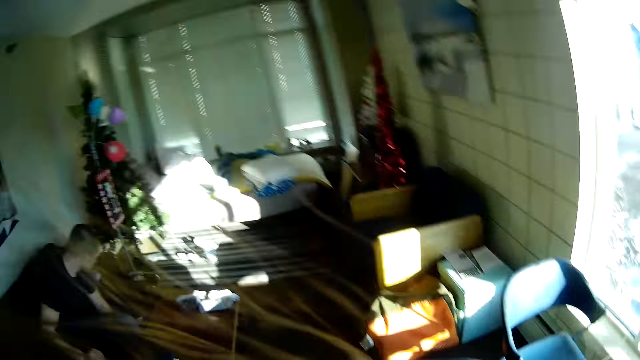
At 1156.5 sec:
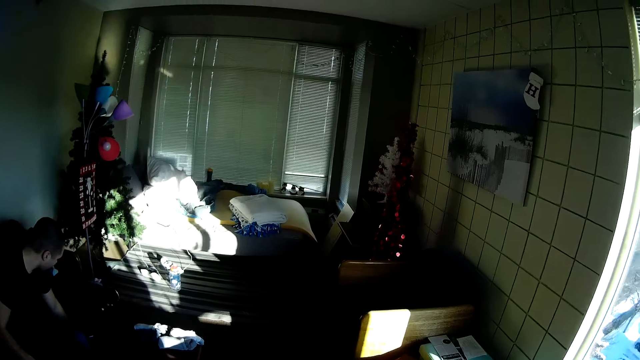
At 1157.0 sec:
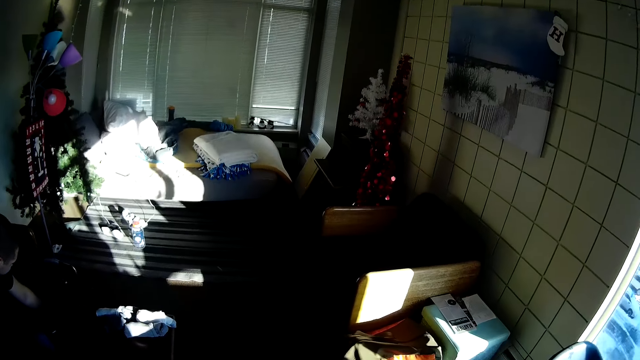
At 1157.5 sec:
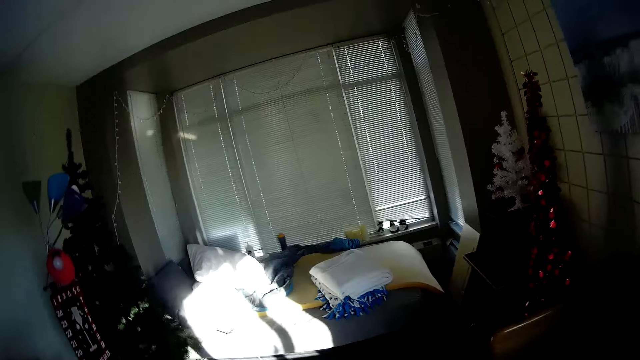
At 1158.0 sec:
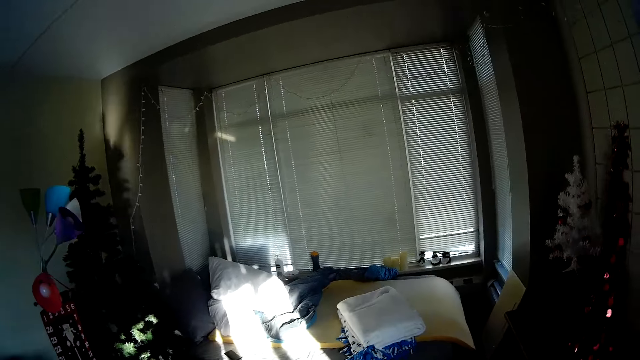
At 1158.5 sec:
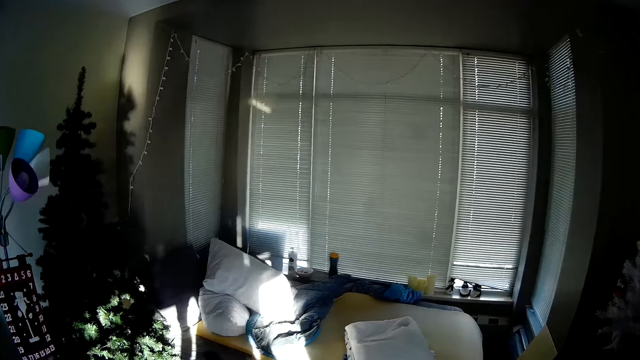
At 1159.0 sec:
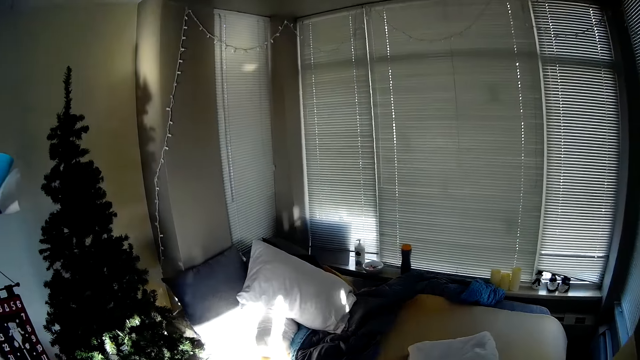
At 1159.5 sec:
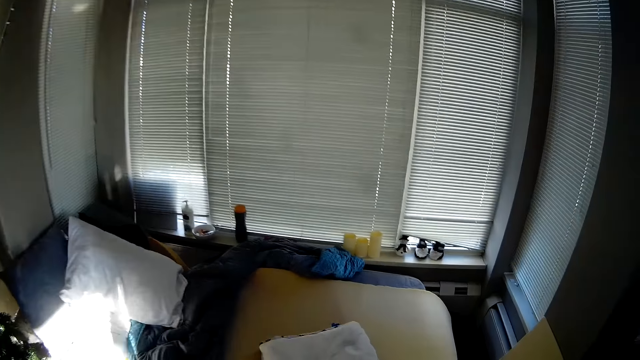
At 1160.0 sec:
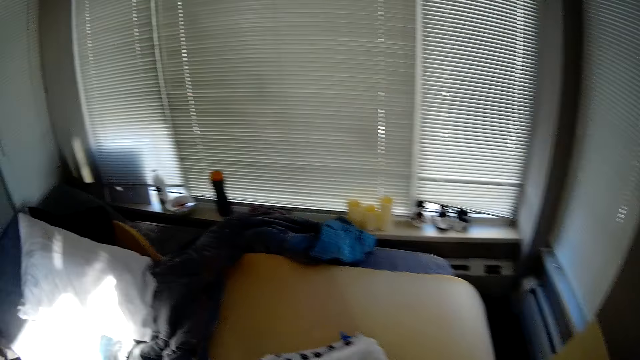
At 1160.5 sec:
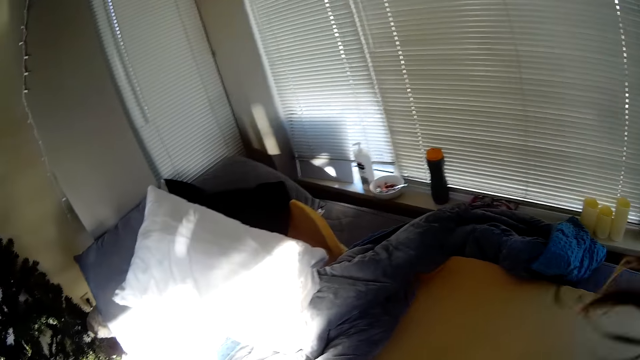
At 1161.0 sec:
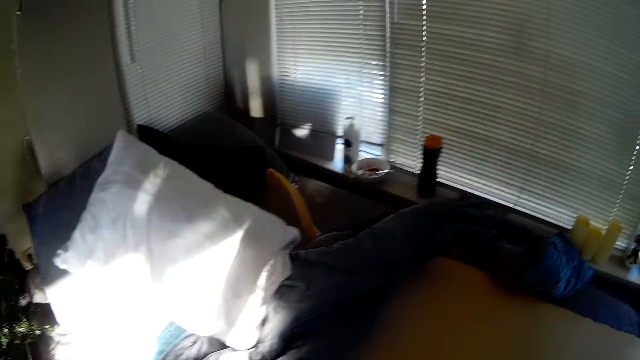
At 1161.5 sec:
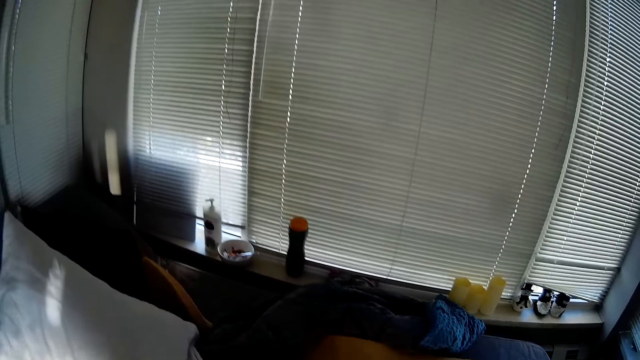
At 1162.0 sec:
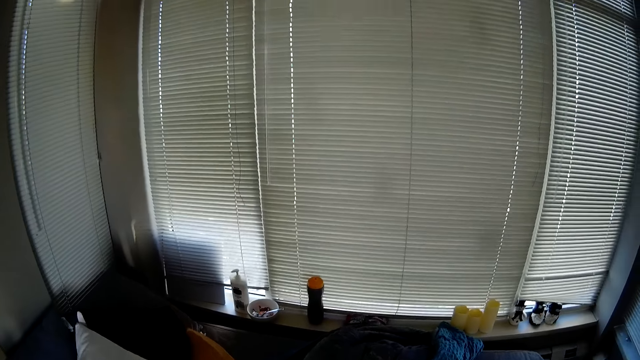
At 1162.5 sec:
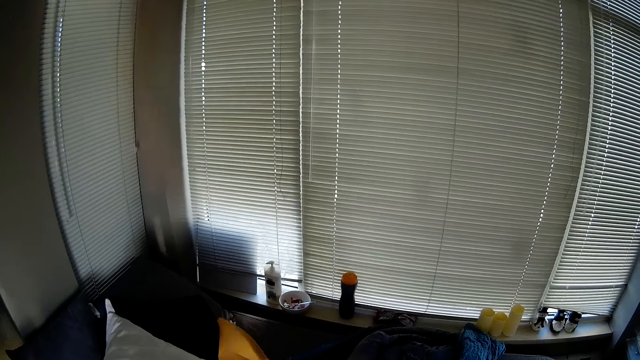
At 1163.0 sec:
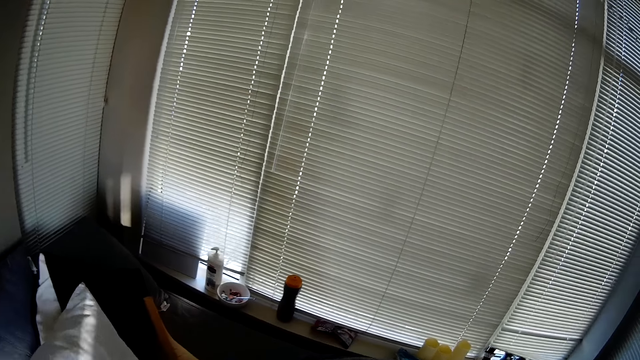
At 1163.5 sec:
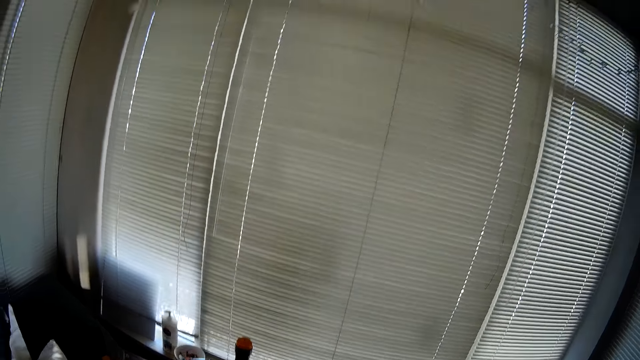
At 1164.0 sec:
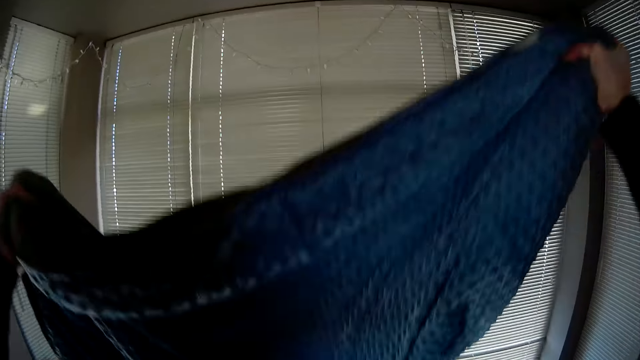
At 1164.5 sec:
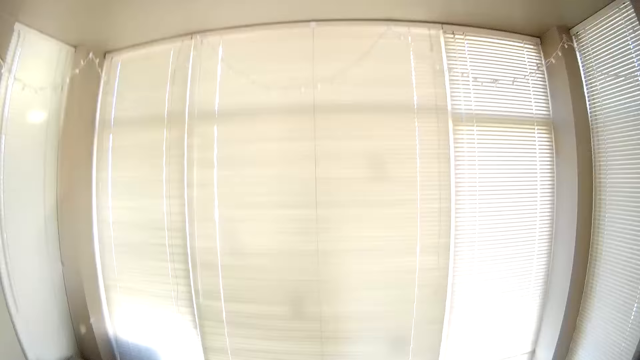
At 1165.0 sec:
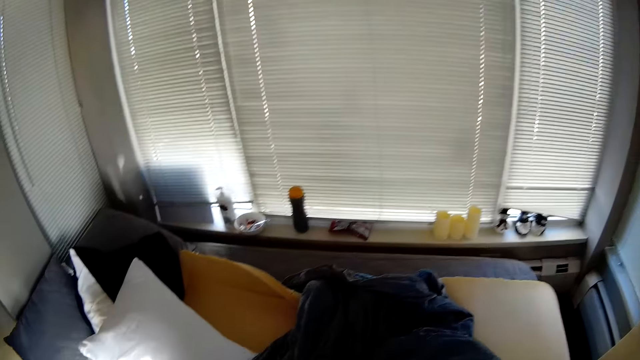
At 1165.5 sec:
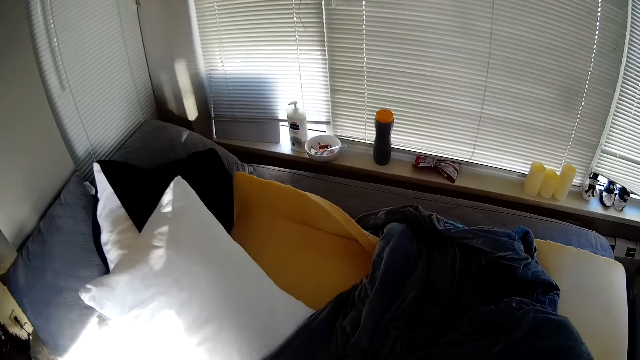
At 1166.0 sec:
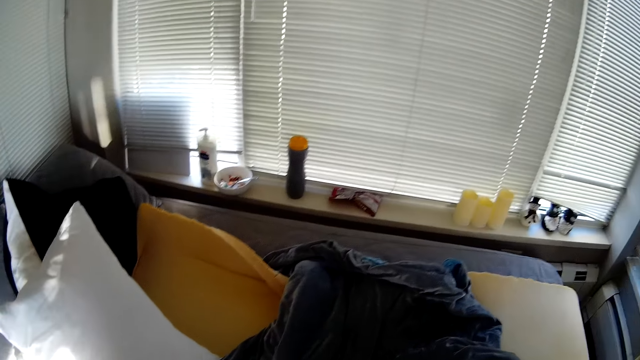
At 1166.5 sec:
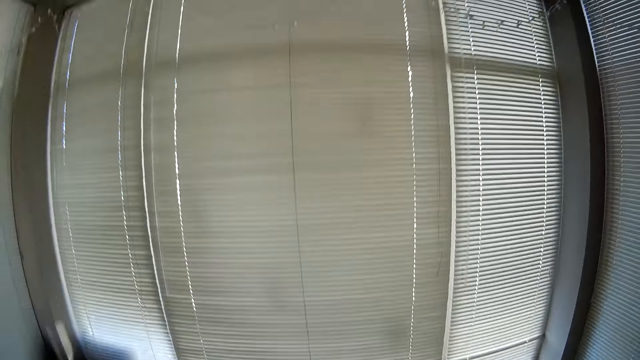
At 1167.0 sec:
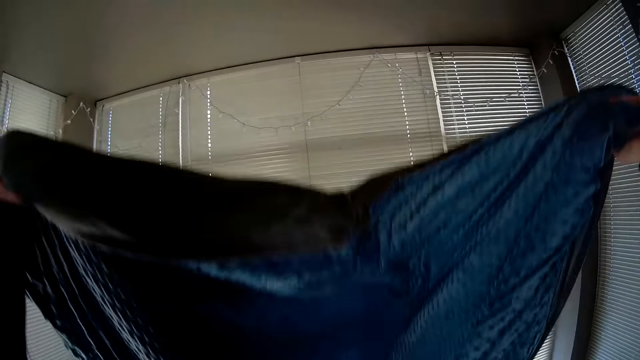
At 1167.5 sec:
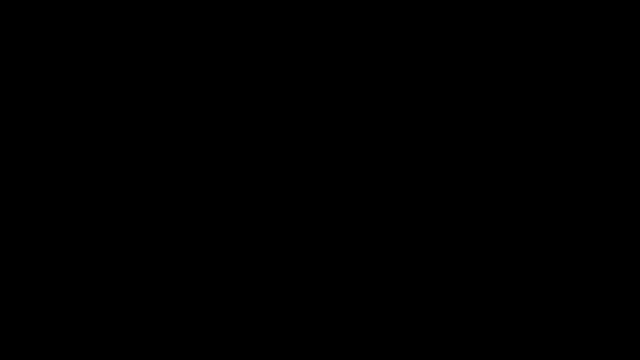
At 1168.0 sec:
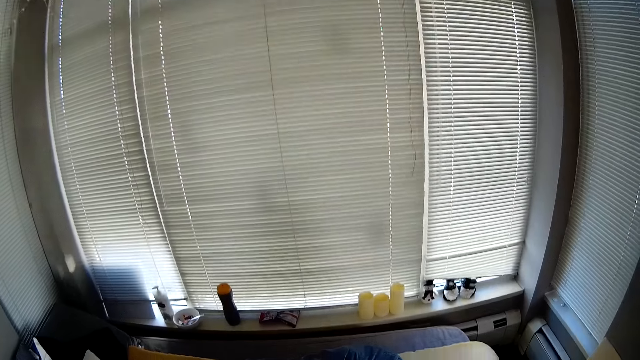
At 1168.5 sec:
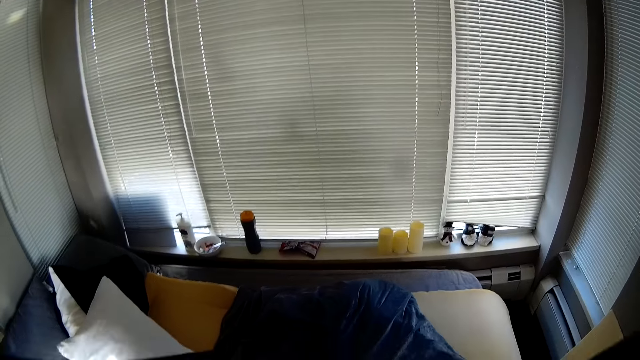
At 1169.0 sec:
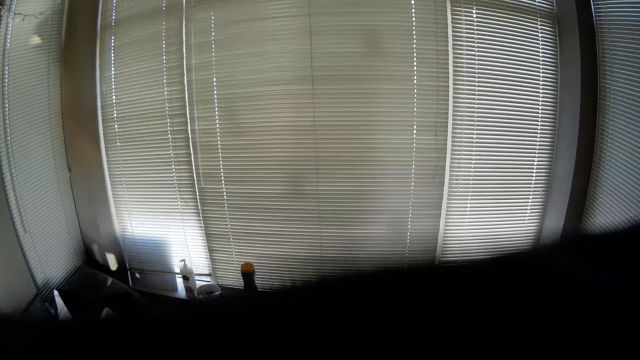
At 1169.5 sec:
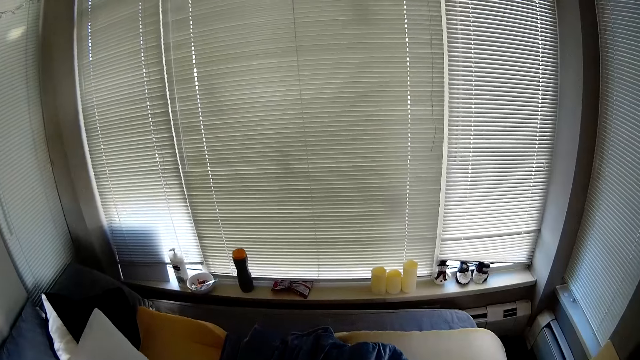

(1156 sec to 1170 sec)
The camera wearer looks around. They walk around, move the pillow, and lift the sheet. They are folding the blanket.

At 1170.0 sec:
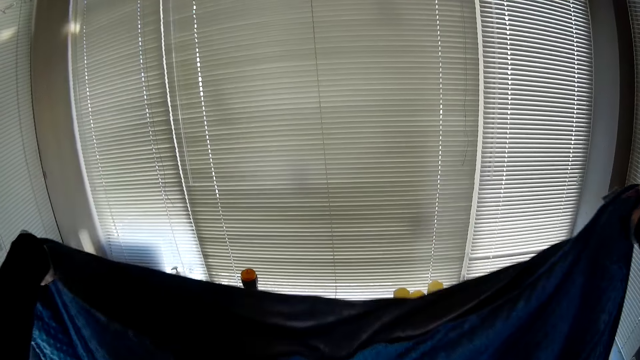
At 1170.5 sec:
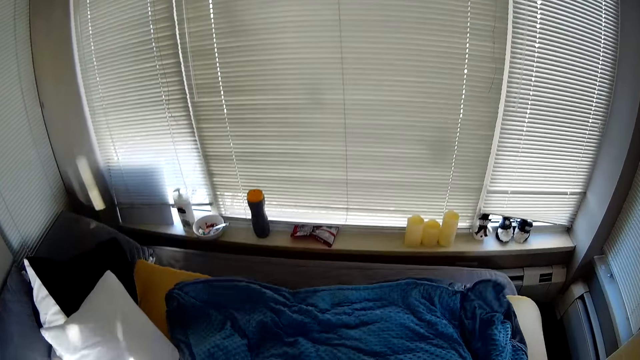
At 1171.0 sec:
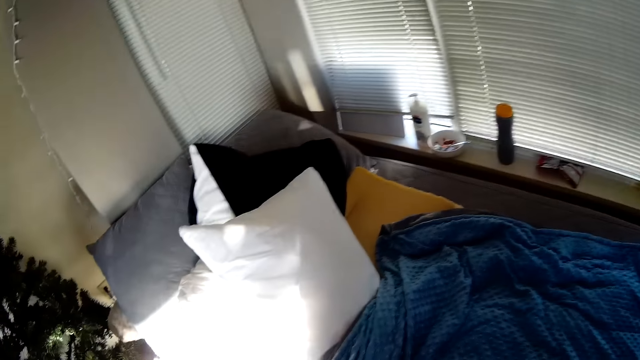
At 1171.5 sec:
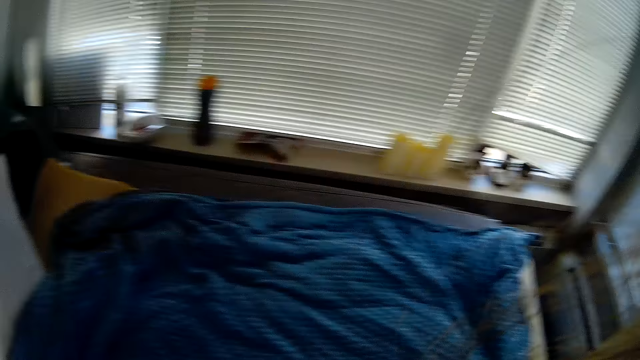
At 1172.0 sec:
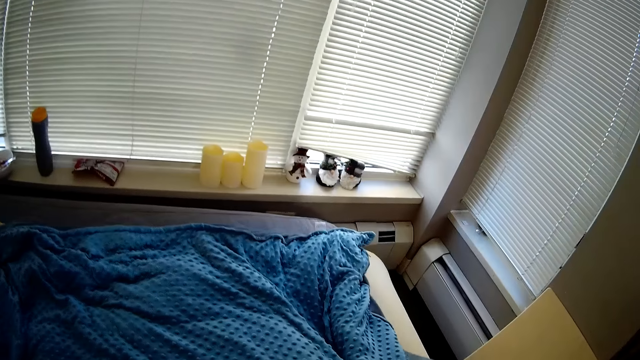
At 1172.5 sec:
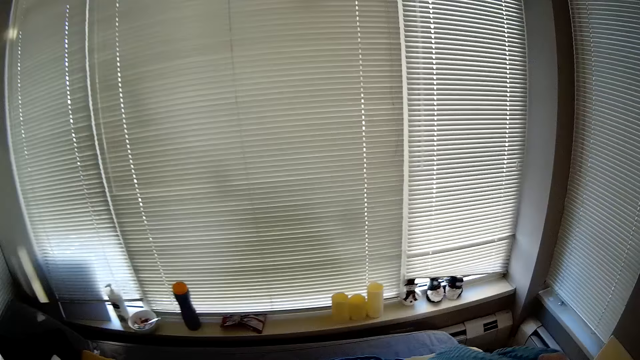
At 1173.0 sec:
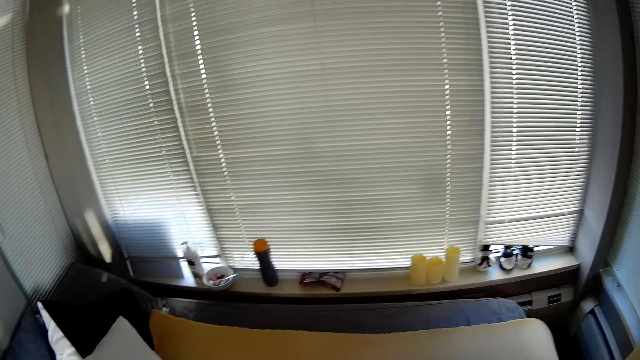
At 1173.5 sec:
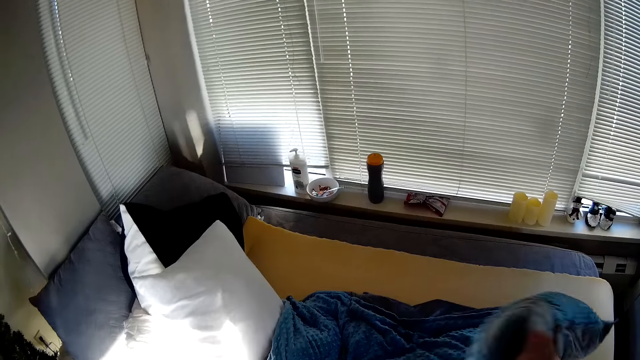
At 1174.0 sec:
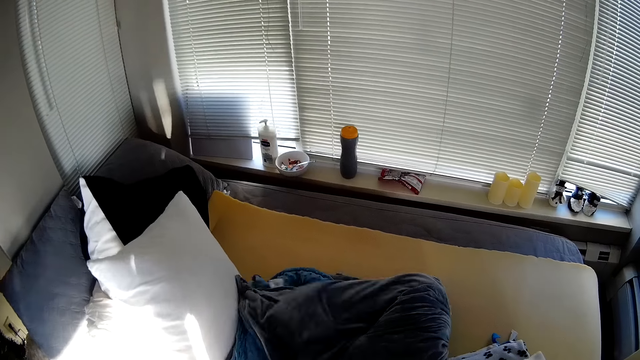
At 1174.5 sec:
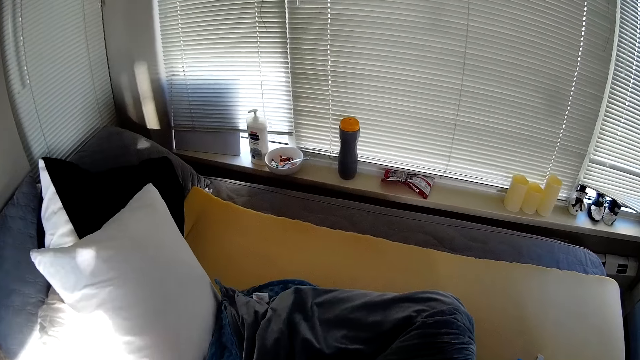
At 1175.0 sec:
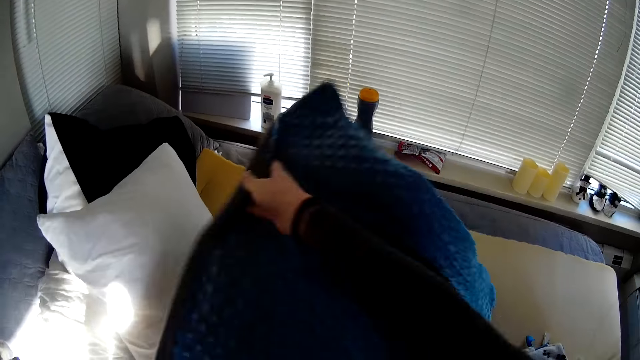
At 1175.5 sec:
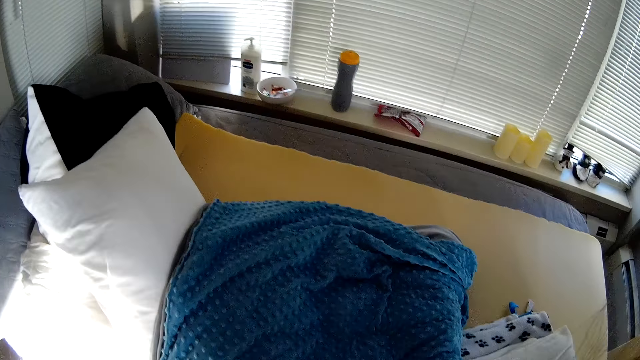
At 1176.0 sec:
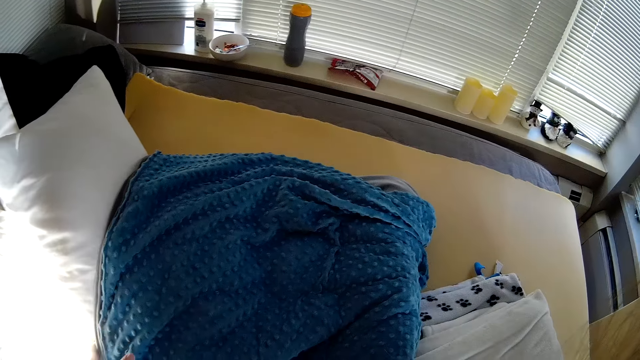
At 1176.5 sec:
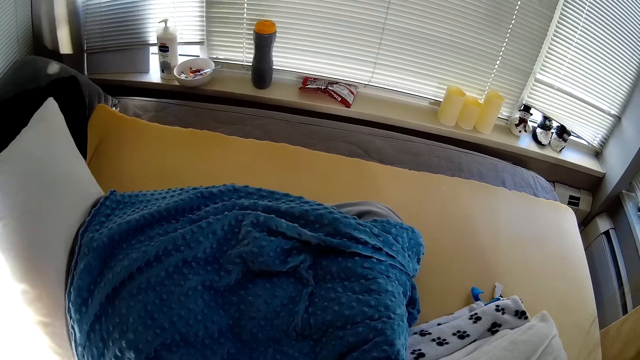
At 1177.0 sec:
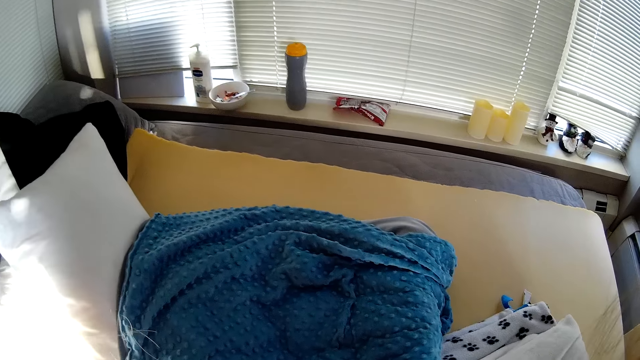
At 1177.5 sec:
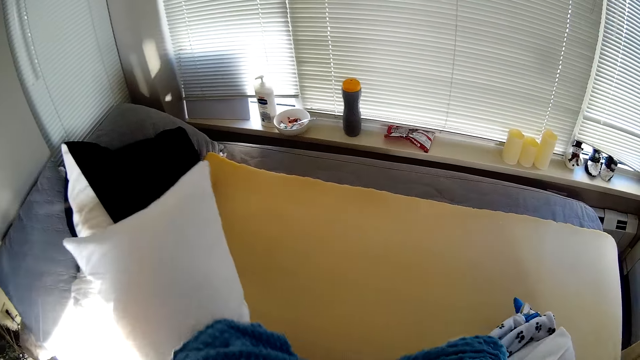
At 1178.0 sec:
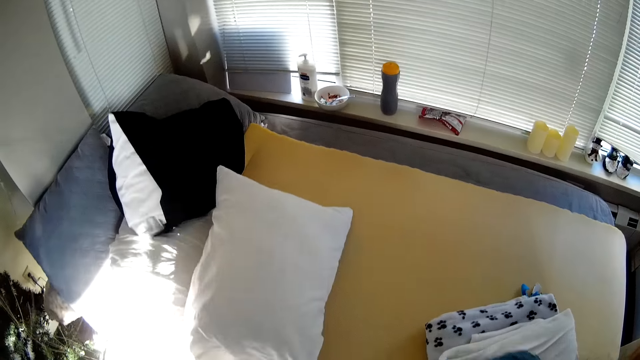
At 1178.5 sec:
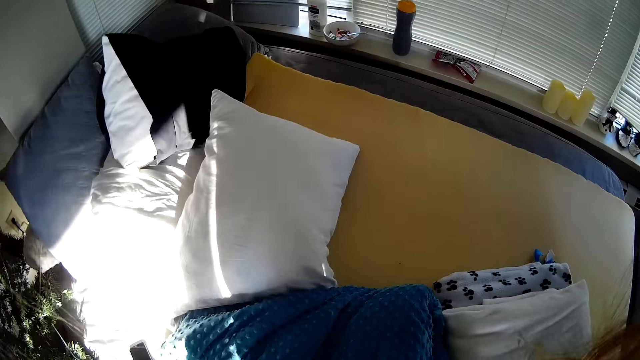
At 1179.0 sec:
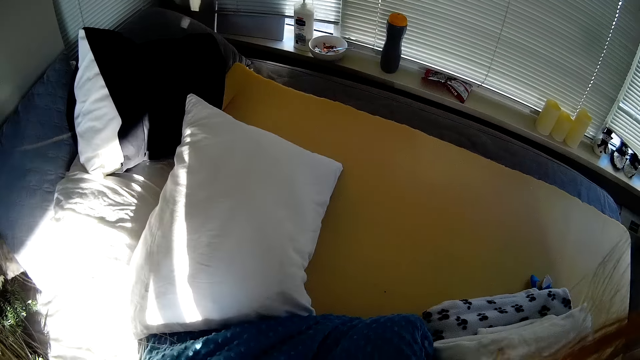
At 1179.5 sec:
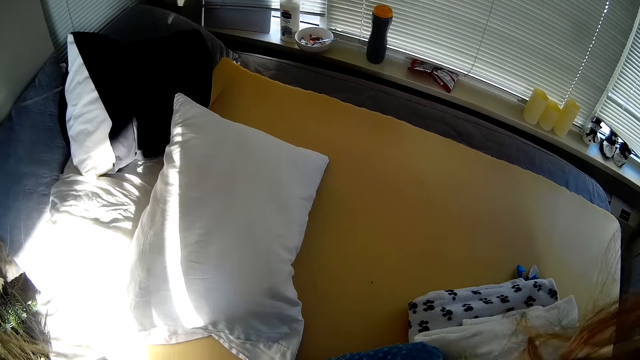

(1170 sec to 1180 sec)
The camera wearer folds the sheet.
